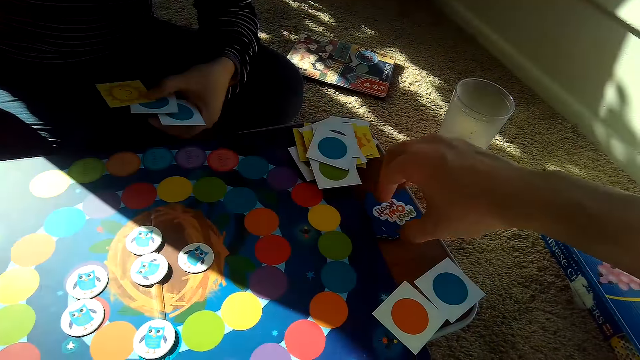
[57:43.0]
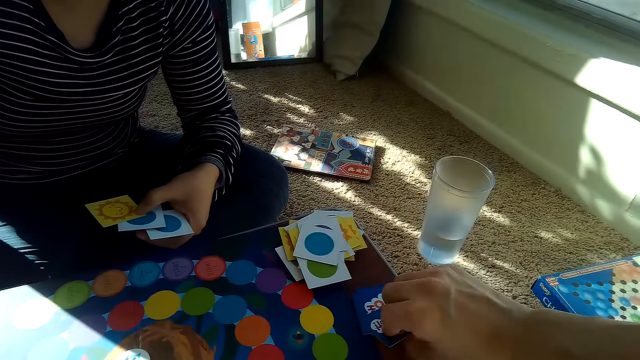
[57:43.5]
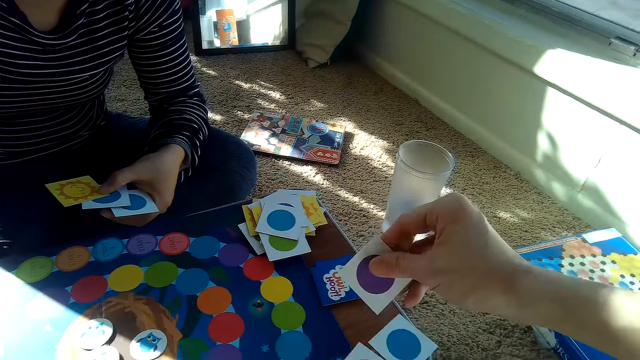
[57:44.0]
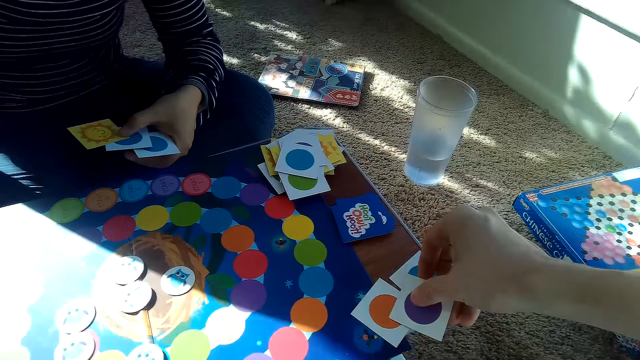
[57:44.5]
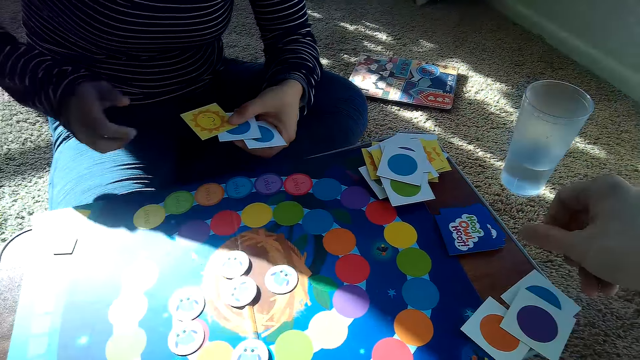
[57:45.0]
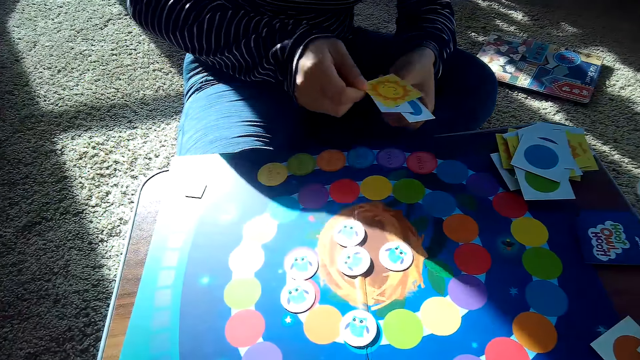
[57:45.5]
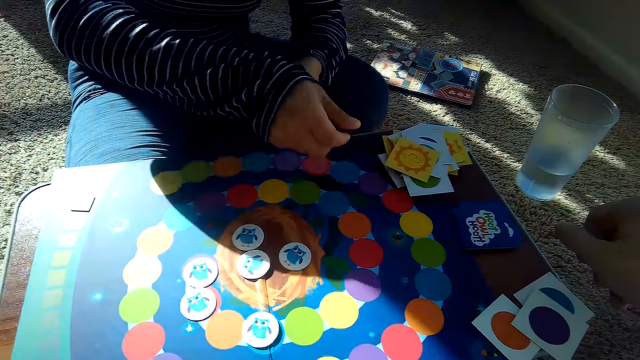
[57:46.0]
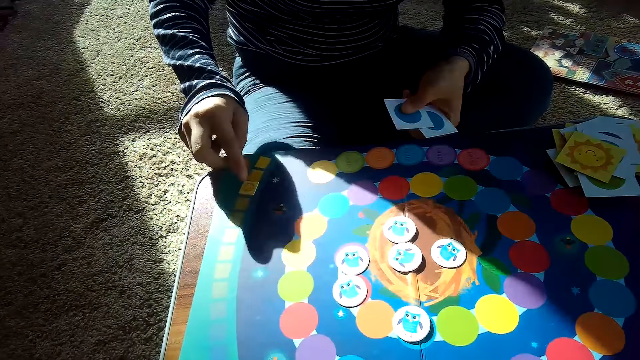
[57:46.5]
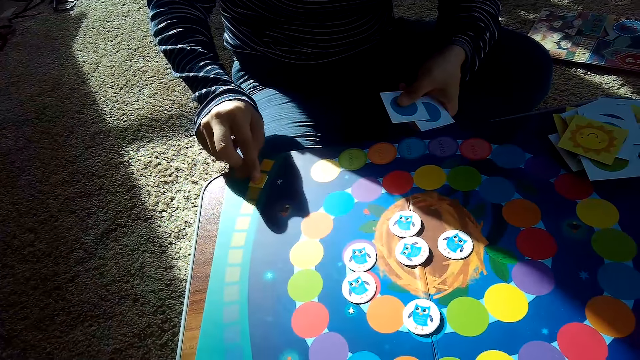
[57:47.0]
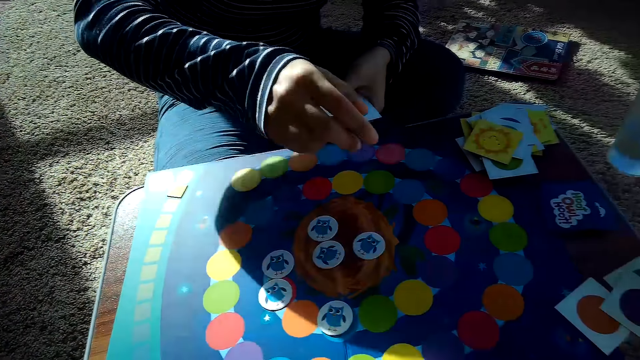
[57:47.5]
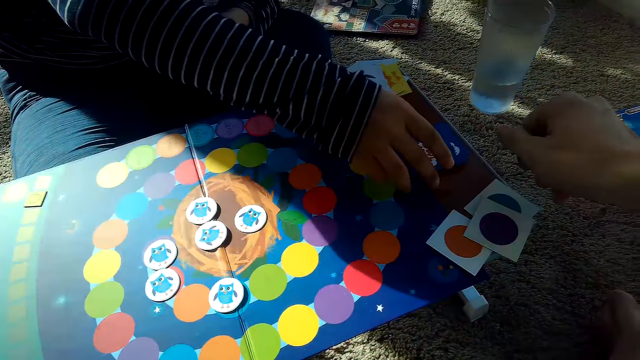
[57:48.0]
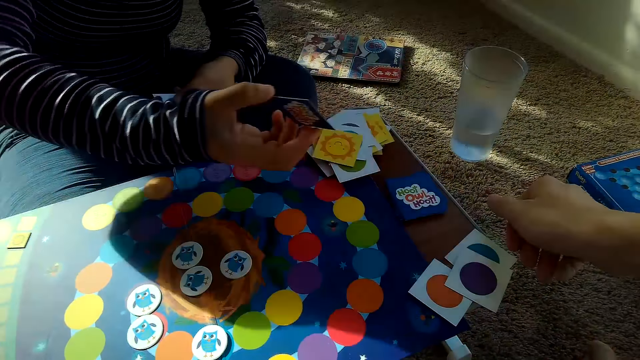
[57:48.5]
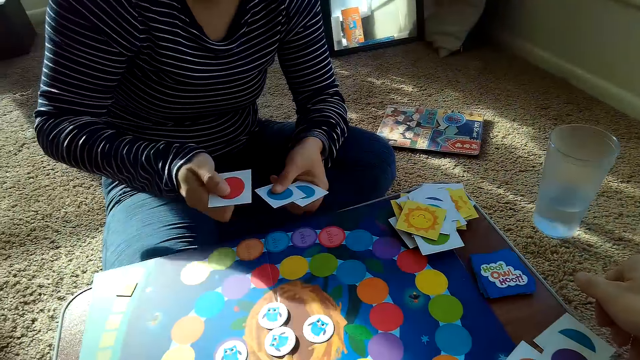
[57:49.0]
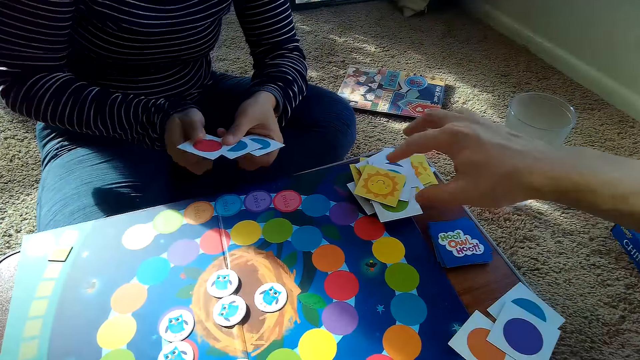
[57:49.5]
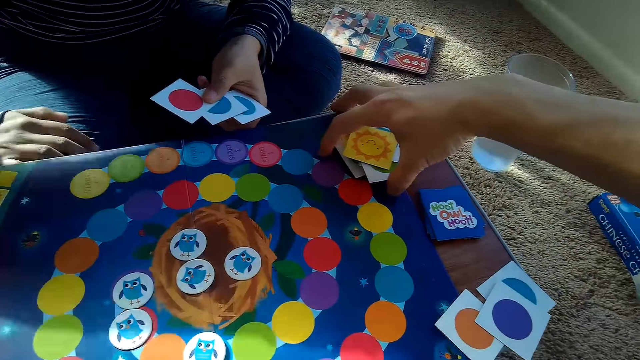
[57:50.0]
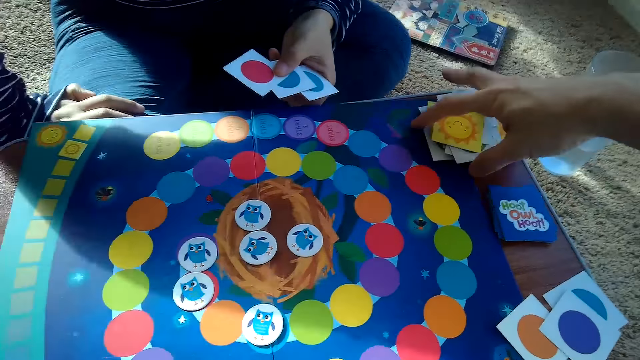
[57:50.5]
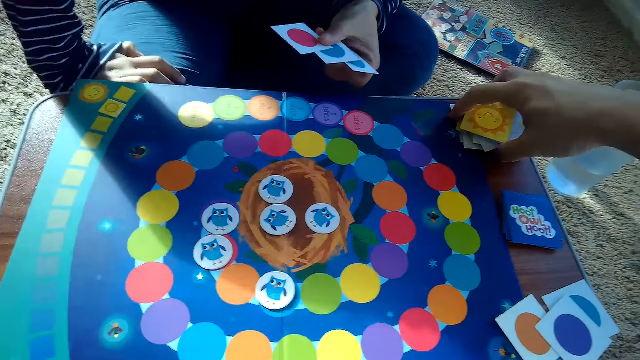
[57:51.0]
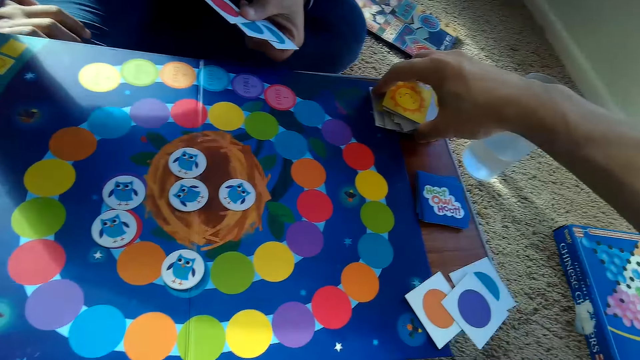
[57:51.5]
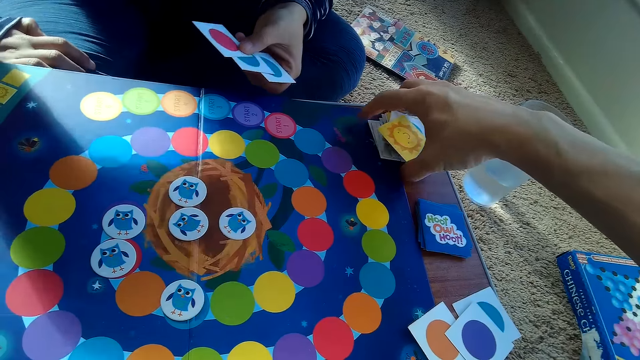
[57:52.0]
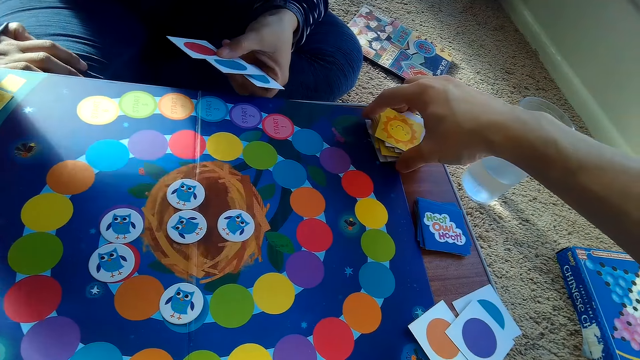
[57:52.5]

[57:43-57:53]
The camera wearer picks a card from the stack of cards on the table with his right hand. He places the card in his right hand on his stack of cards on the table. The partner places a card on her stack of cards on the table with her right hand. She moves a chip on the game board with her right hand. She picks a card from the stack of cards on the table with her right hand. The camera wearer adjusts the partner's stack of cards on the table with his right hand.

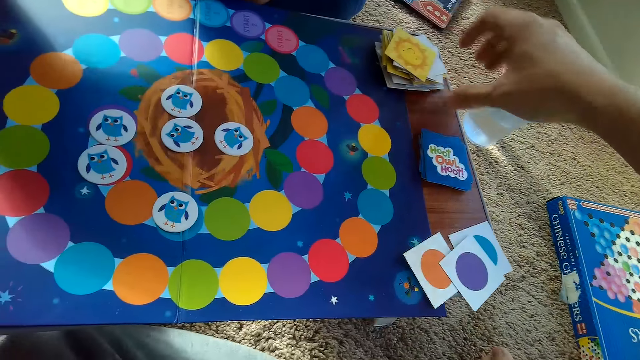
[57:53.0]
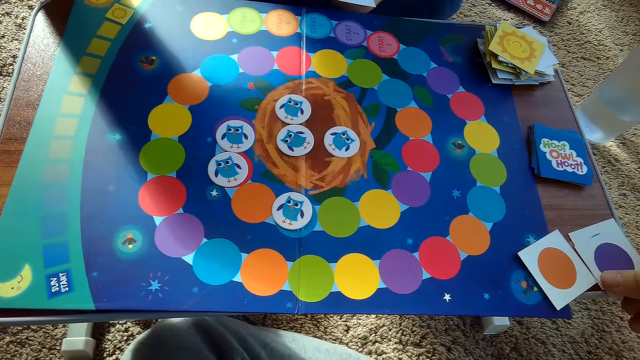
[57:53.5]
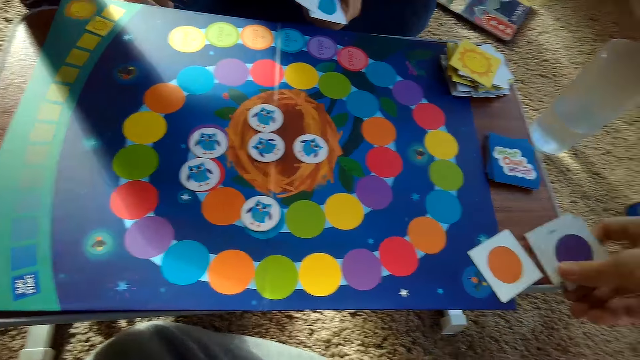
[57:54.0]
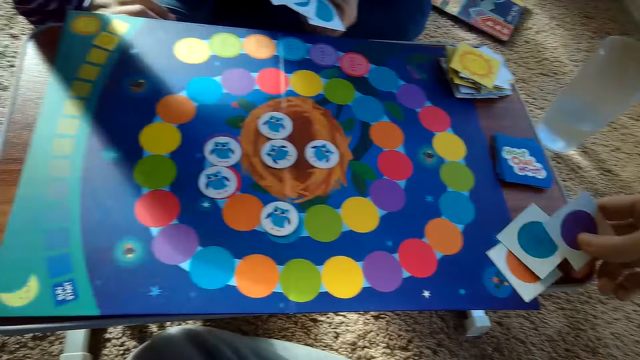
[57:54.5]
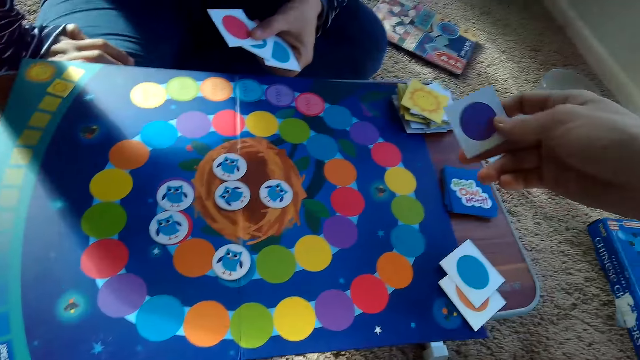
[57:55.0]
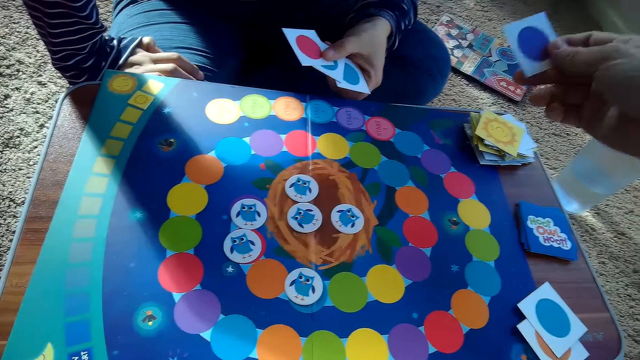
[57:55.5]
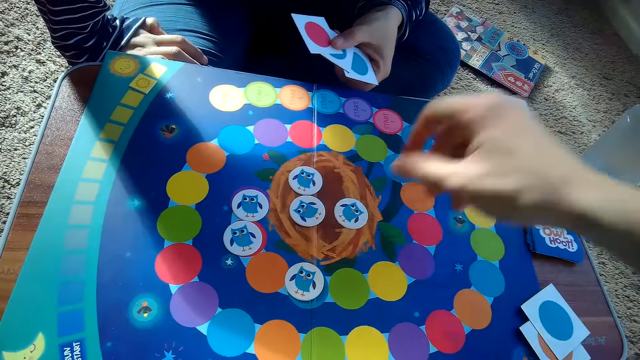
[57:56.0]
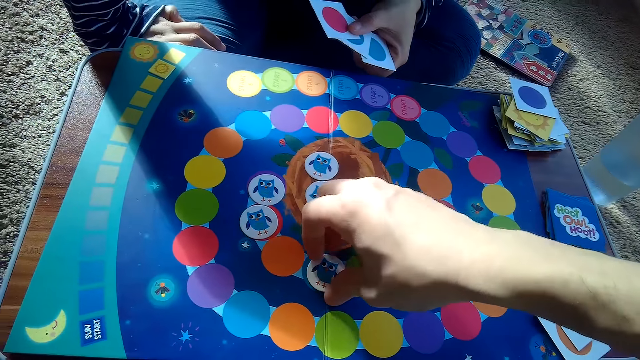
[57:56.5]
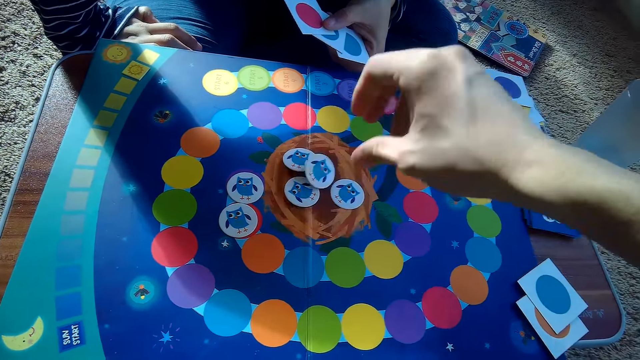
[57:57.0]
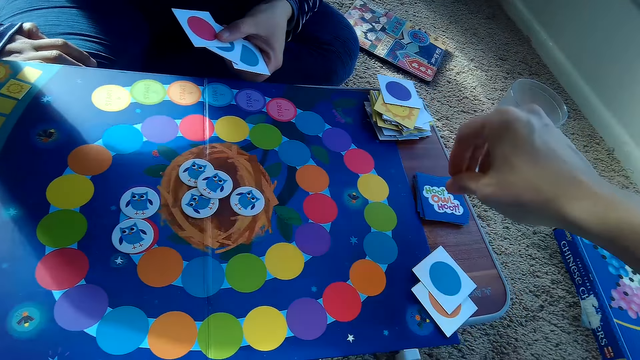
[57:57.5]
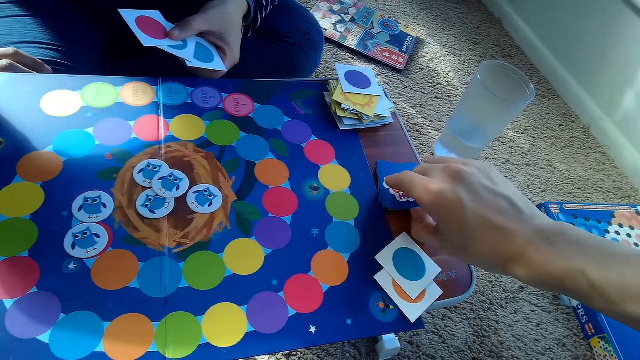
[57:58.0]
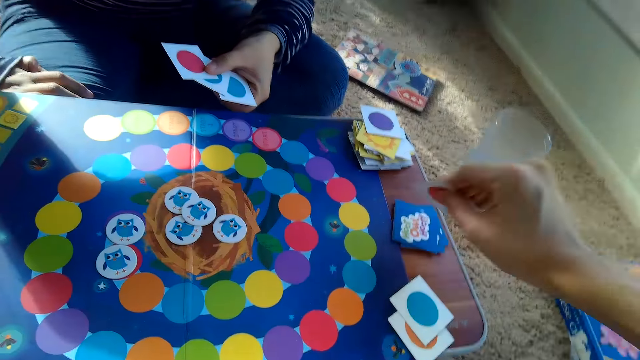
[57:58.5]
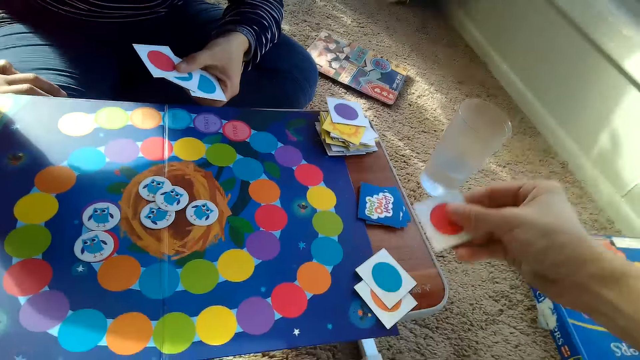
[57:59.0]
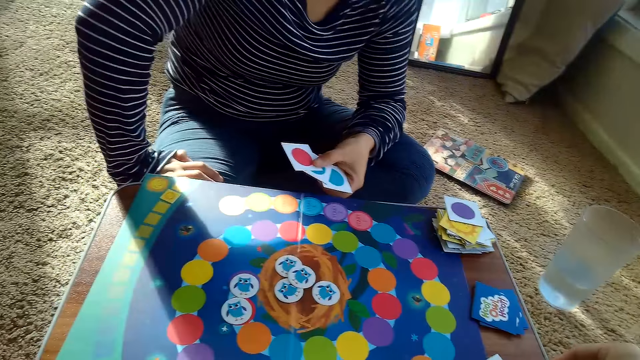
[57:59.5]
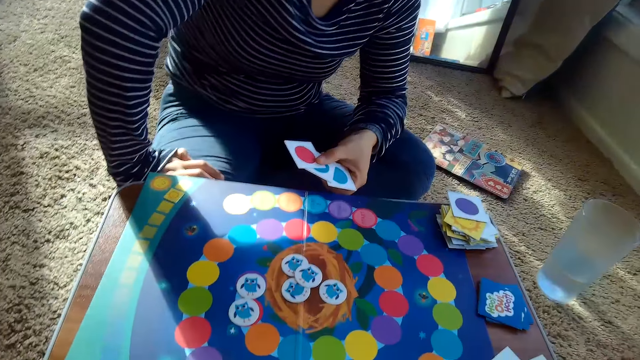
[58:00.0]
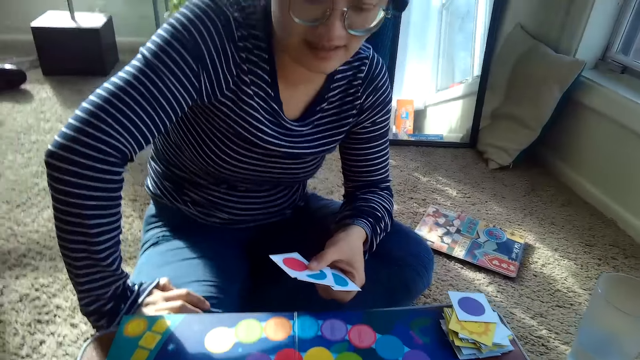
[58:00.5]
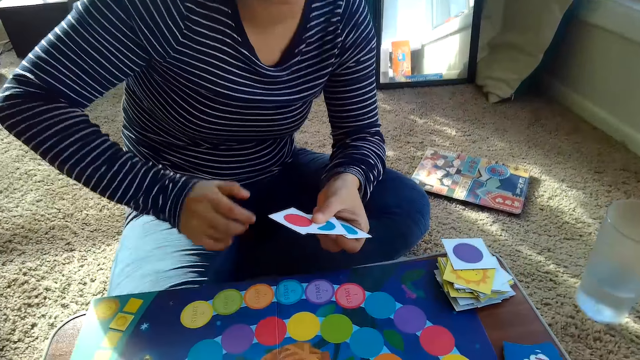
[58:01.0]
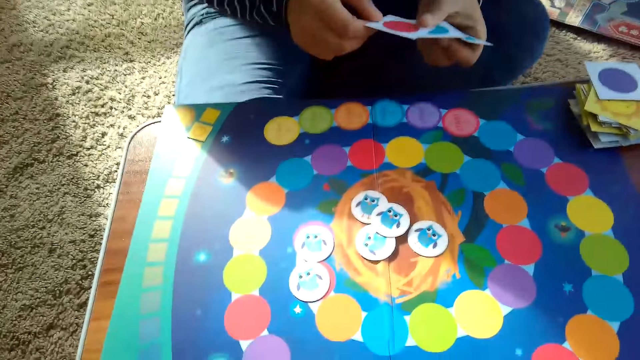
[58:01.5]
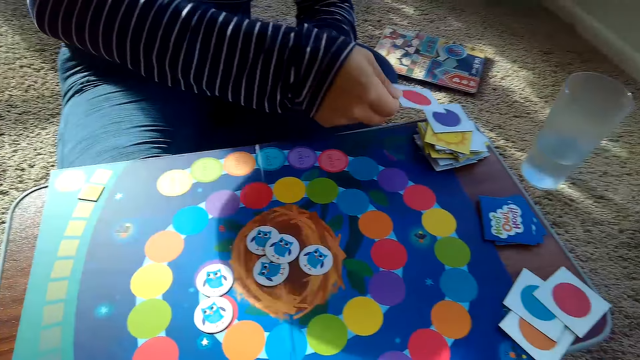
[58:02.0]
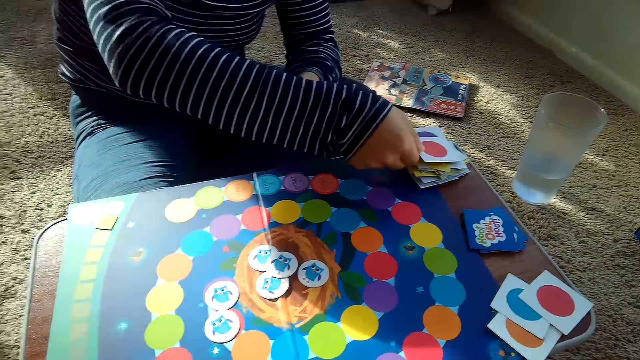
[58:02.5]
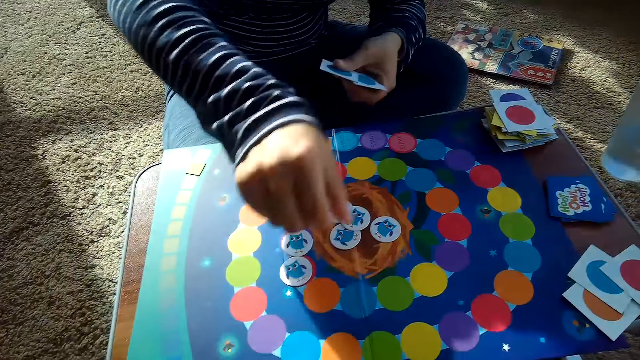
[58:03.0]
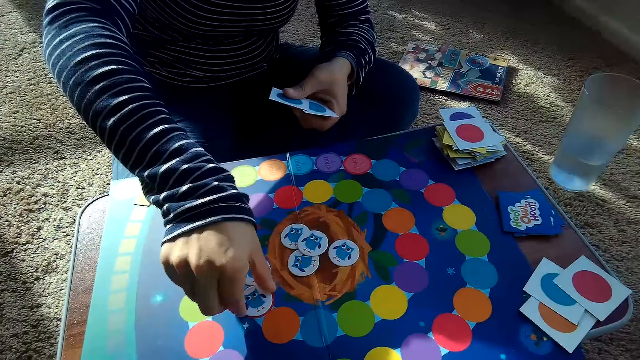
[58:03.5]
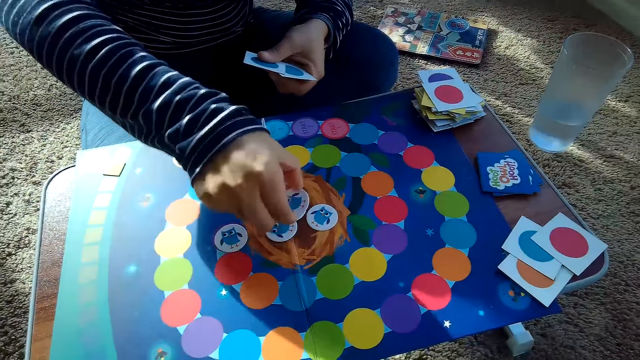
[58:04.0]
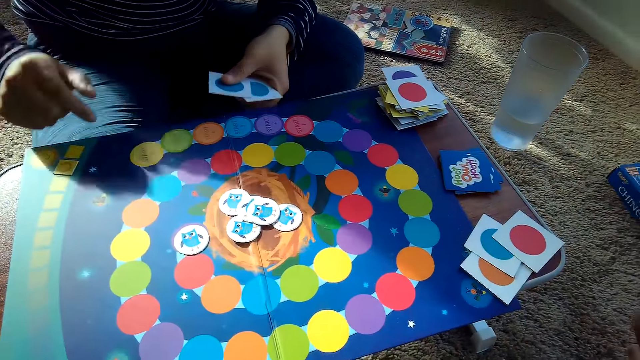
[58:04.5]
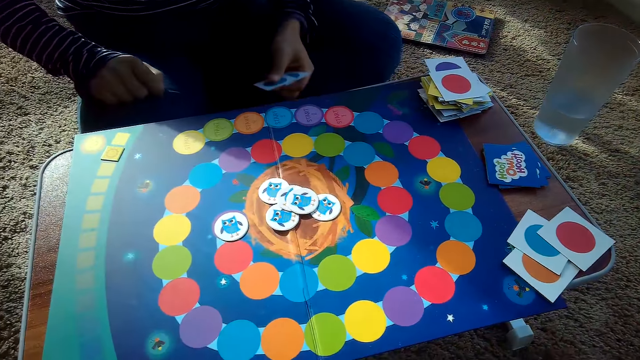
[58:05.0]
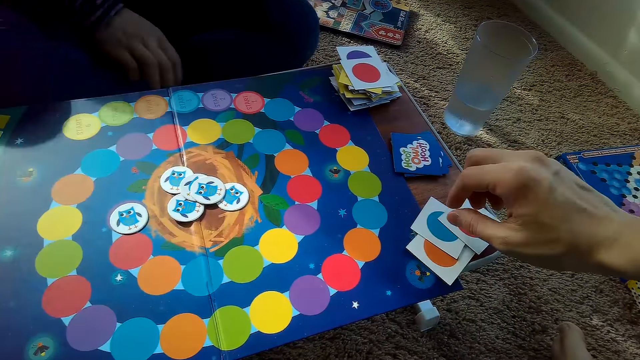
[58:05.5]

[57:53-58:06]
The camera wearer picks a card from his stack of cards on the table with his right hand. He places the card on the partner's stack of cards on the table with his right hand. He picks a card. He moves a chip on the game board with his right hand. He drops the card on the game board. He picks a card from the stack of cards on the table with his right hand. He puts down the card. The partner places a card on her stack of cards on the table with her right hand. She picks a card. She moves a chip on the game board with her right hand. She drops the card on the game board.
